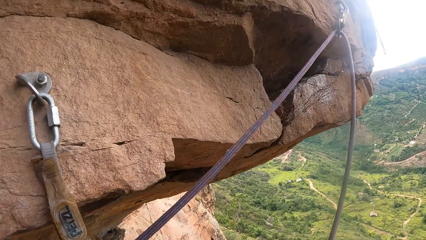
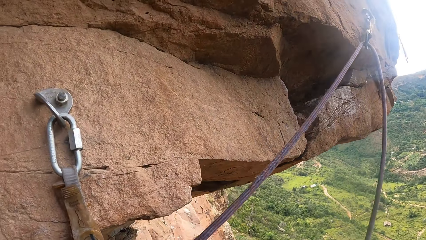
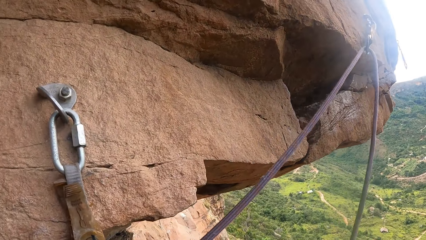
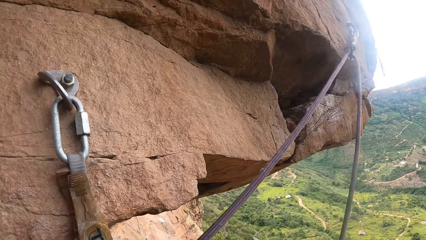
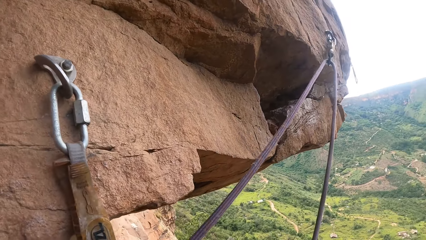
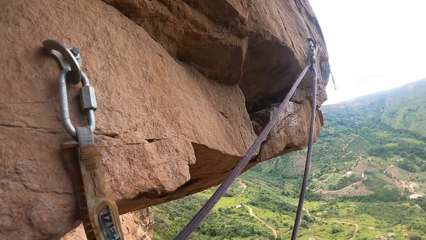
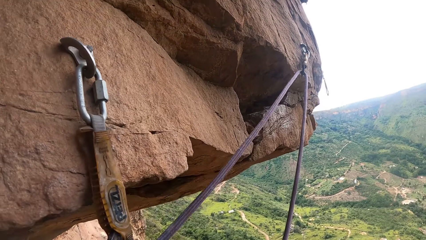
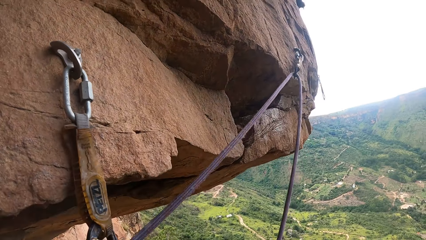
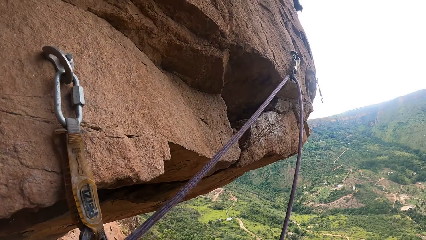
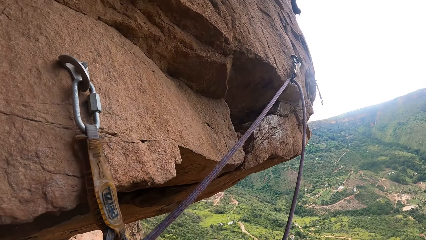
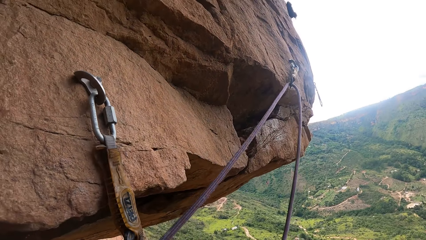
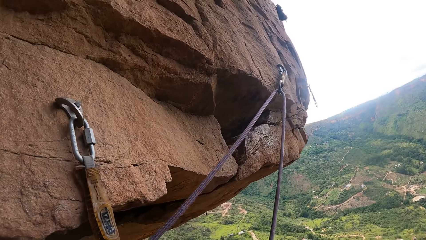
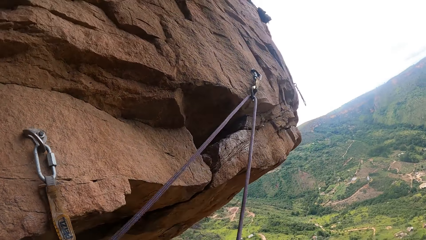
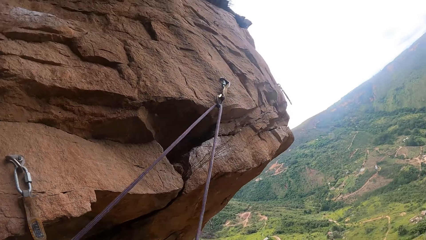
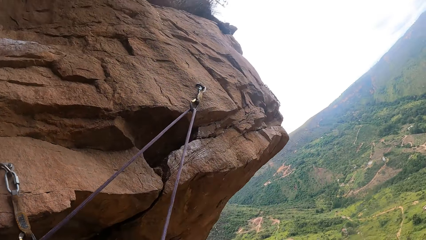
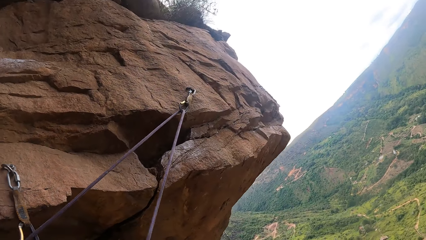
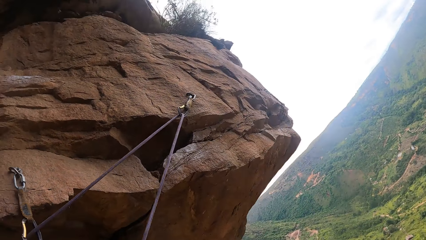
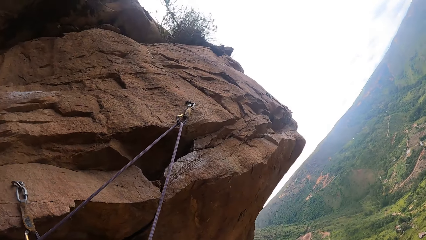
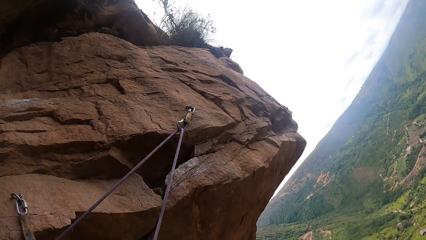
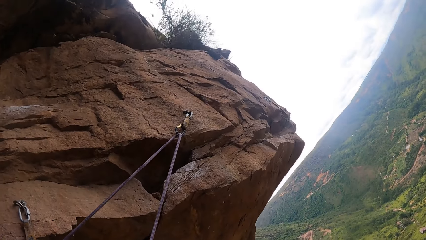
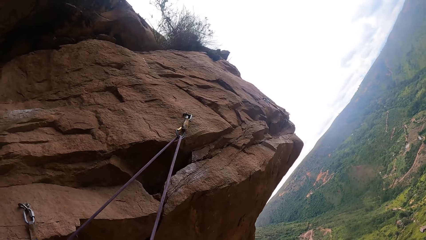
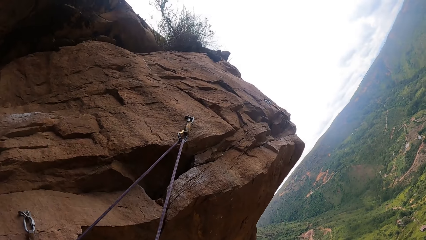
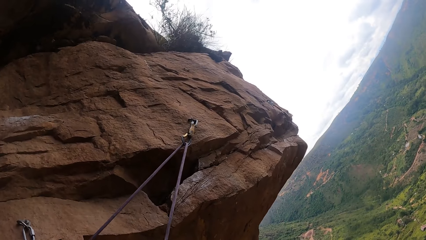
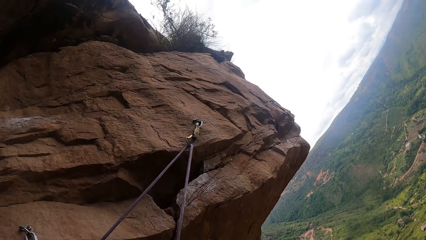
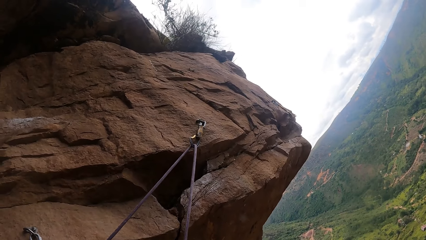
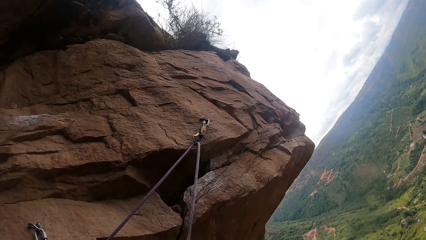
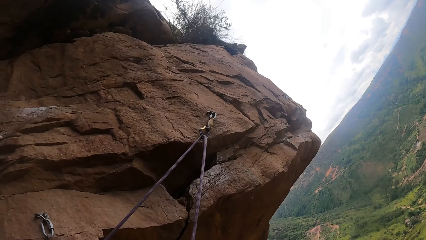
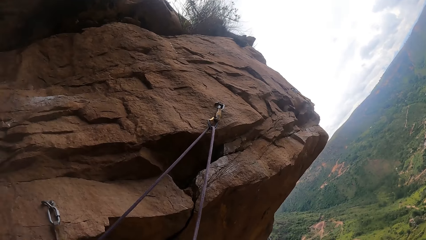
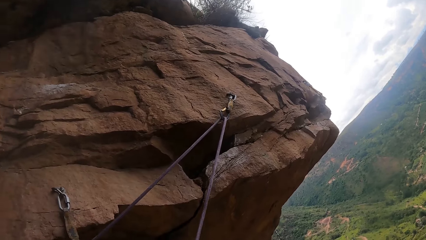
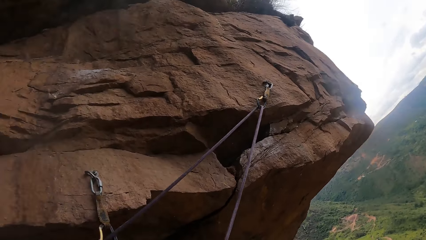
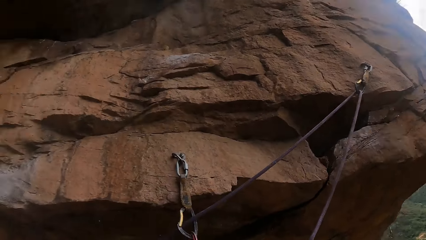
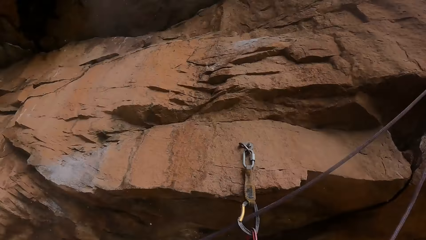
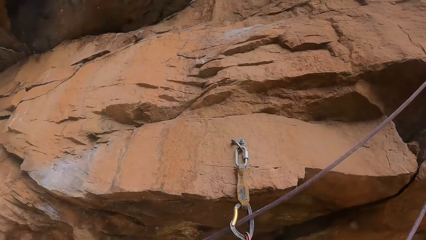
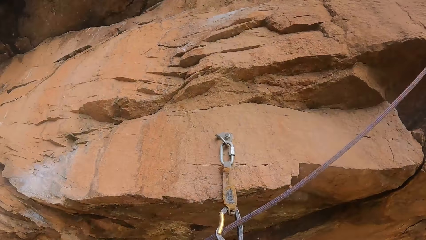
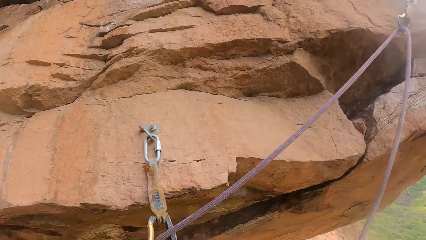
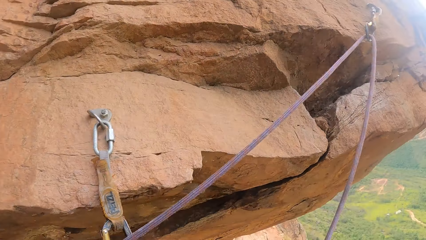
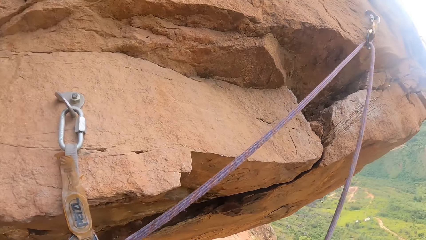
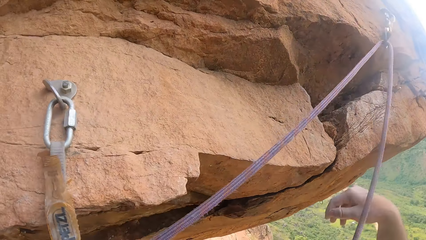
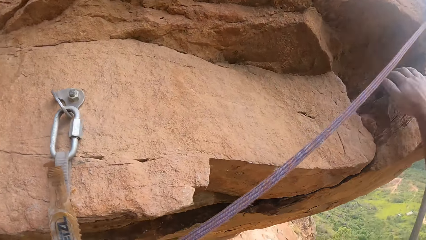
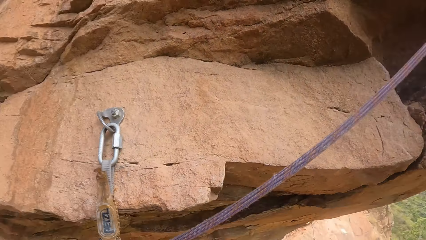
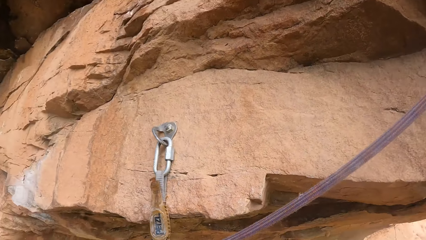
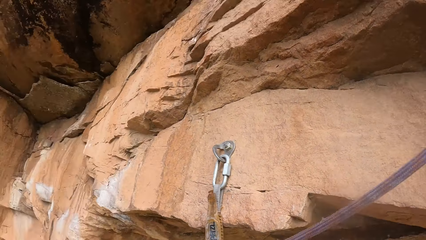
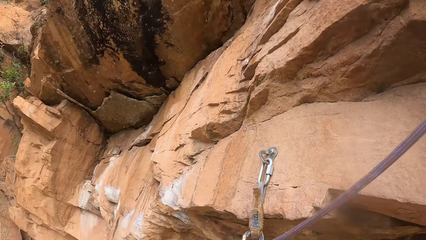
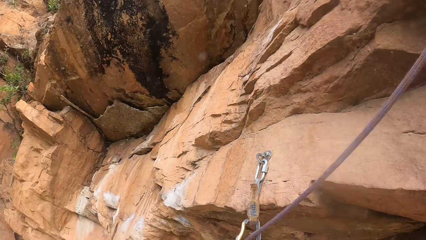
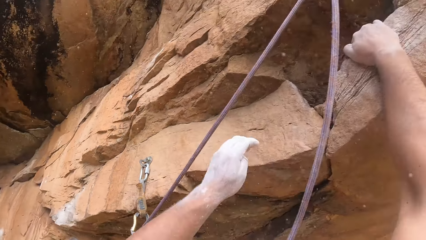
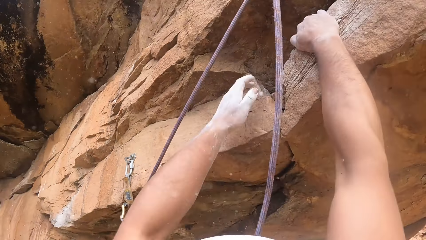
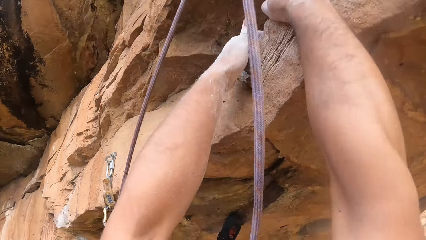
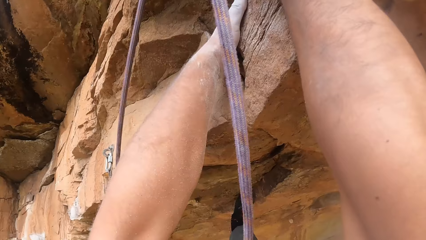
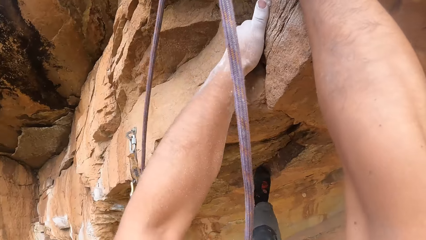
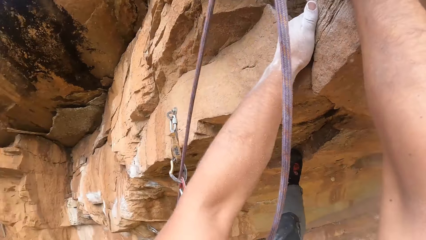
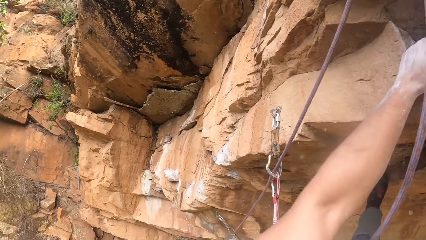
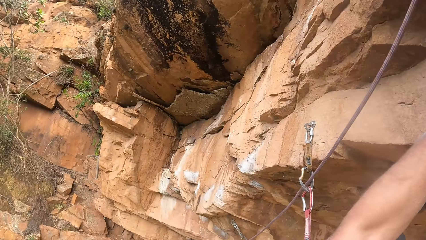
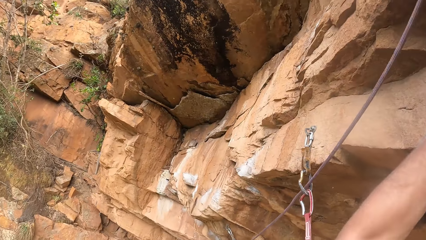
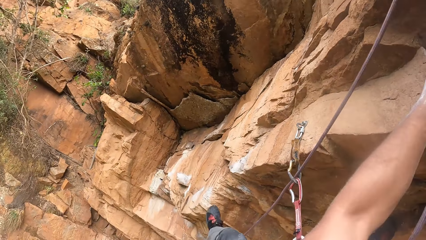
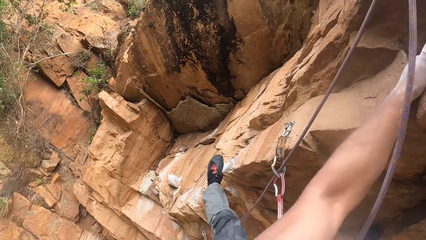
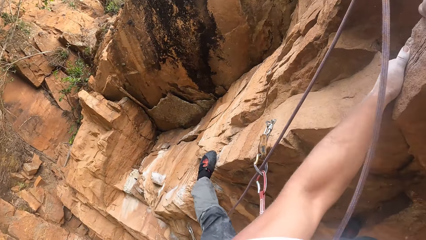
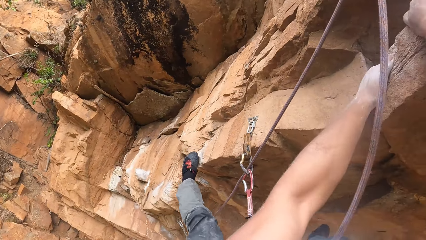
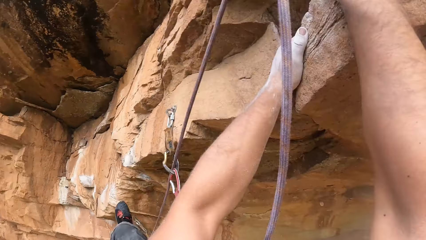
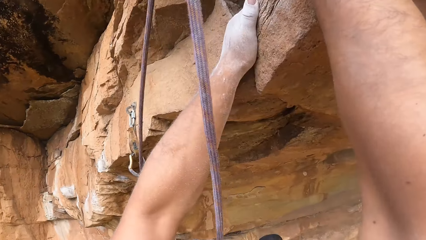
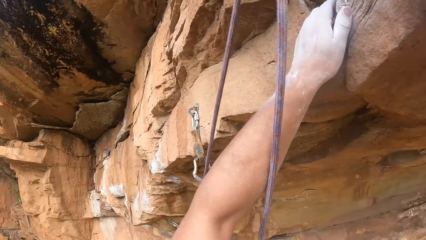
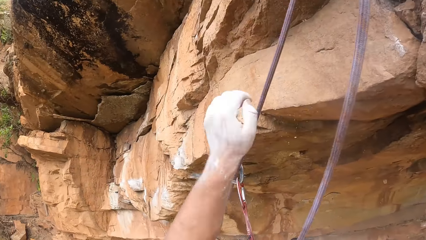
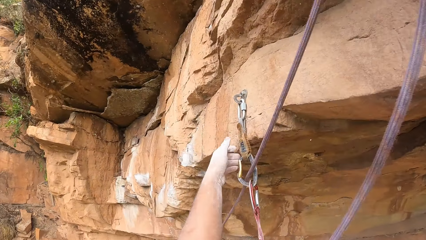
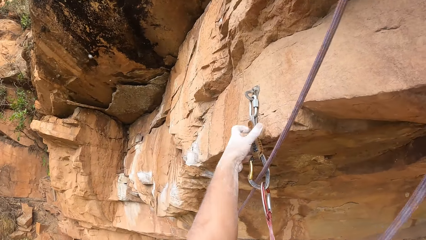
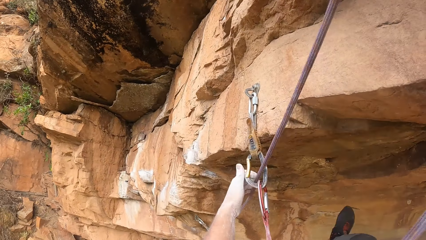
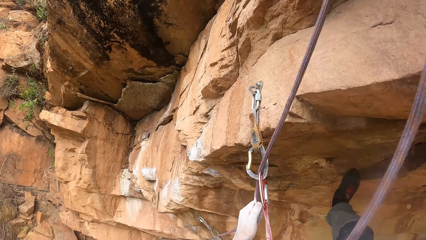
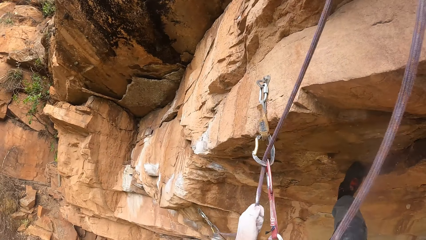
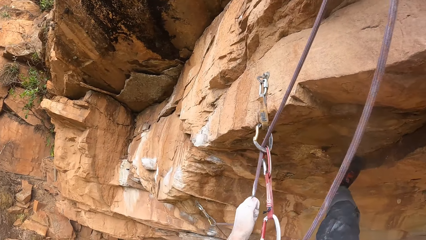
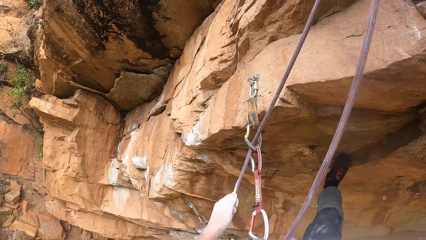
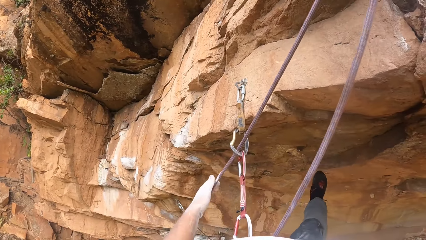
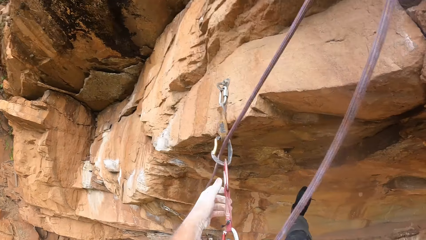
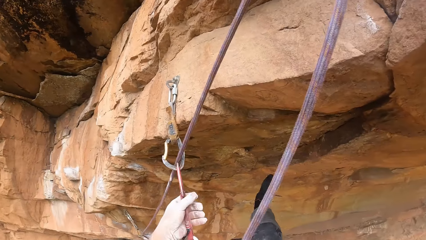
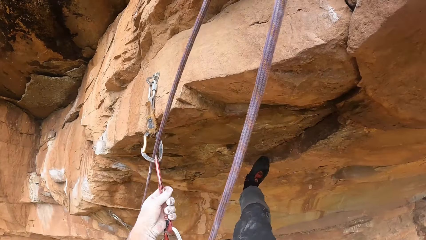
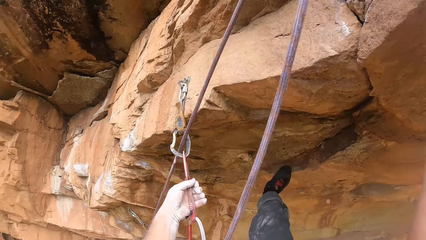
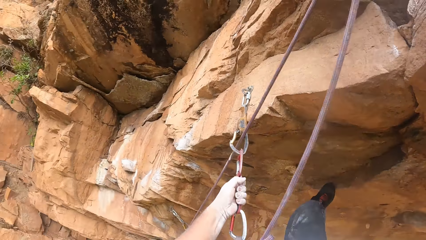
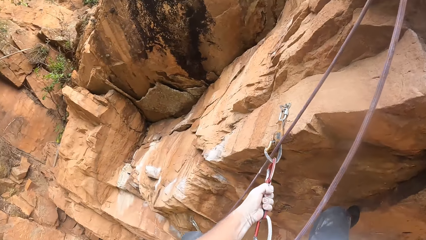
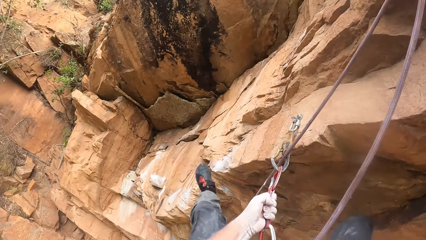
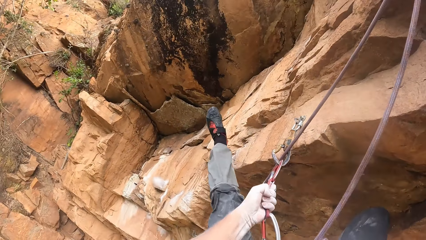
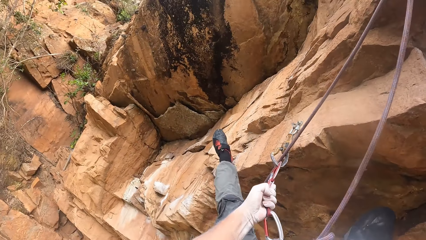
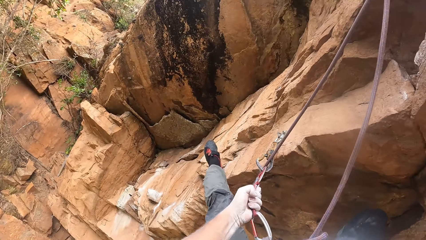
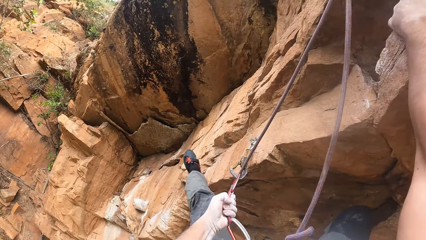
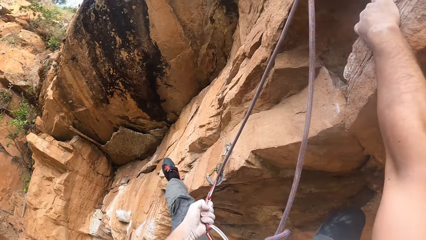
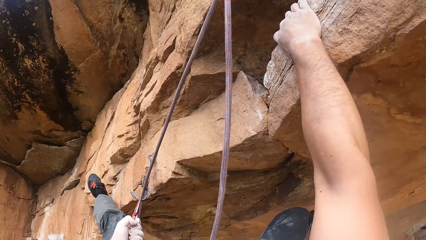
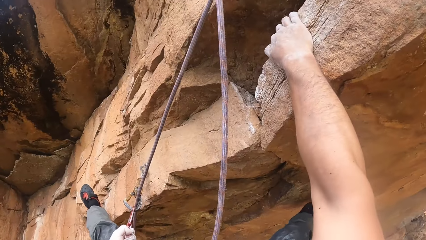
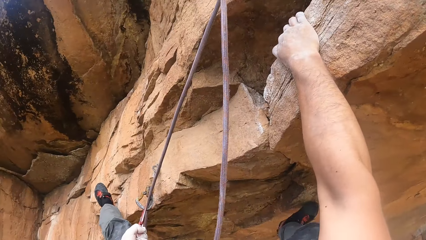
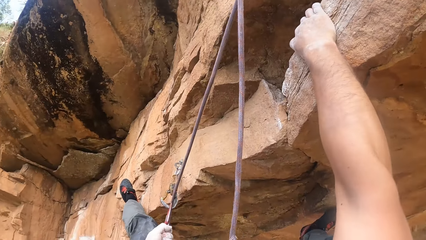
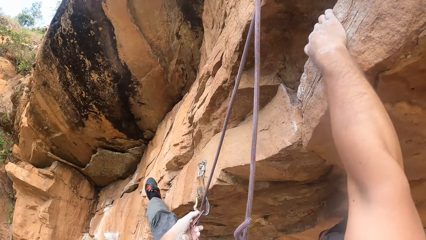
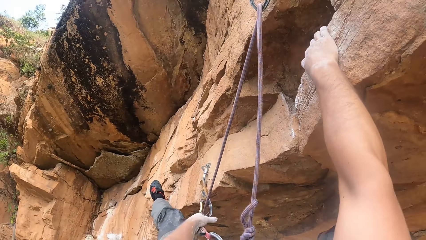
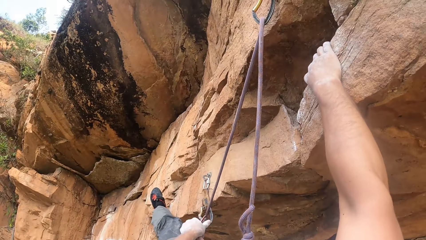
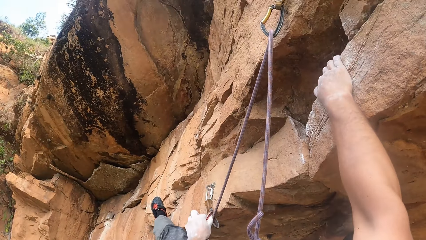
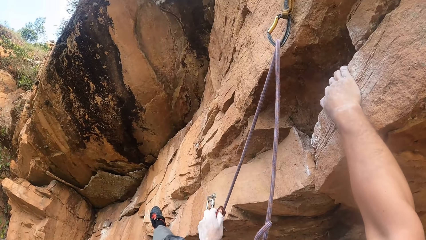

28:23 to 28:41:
The camera wearer climbs the mountain. They hold the rope. They hold the quickdraw. They climb the mountain.
